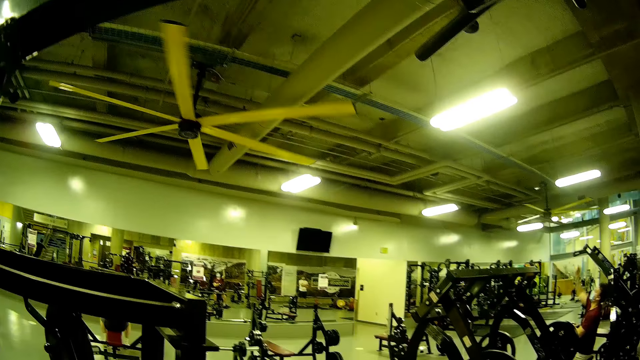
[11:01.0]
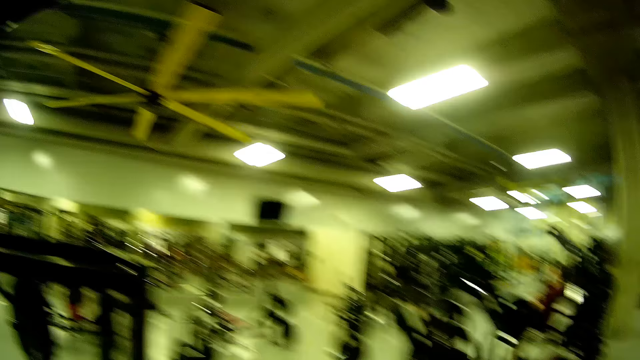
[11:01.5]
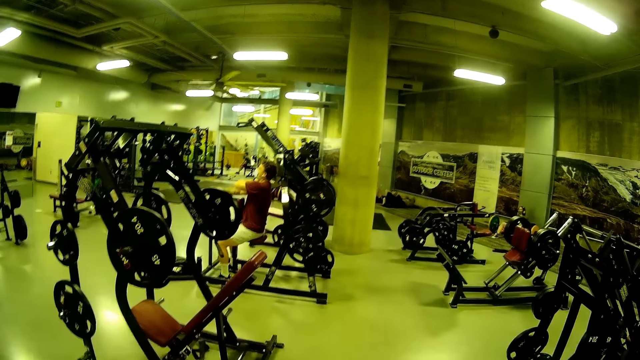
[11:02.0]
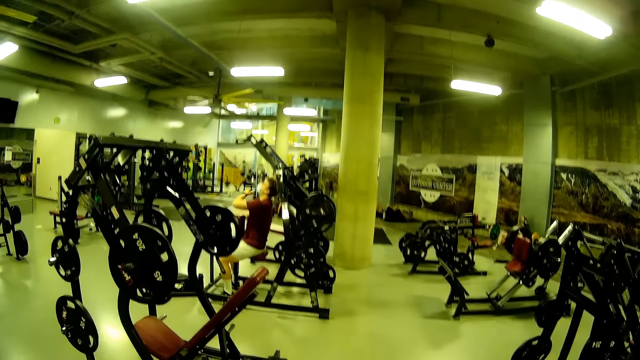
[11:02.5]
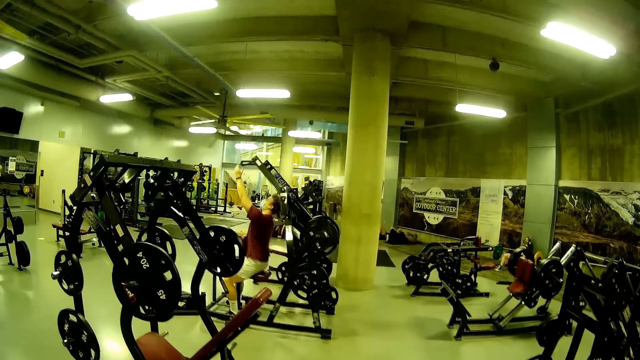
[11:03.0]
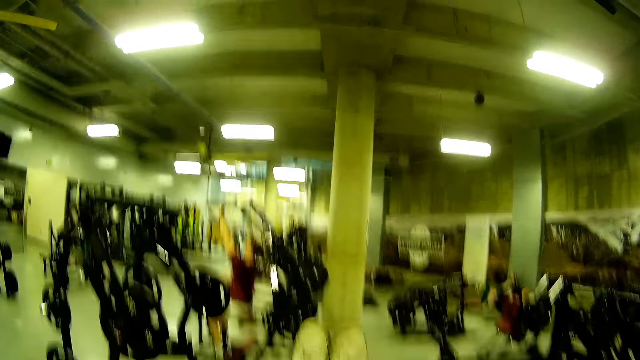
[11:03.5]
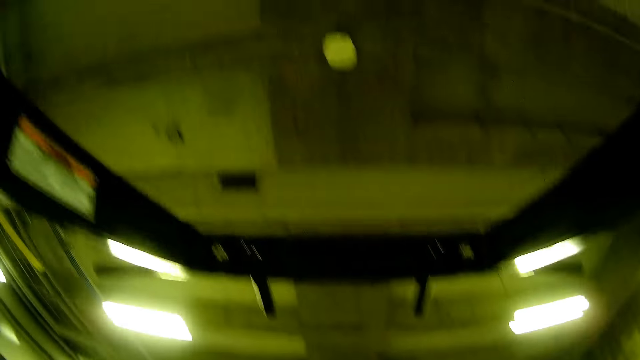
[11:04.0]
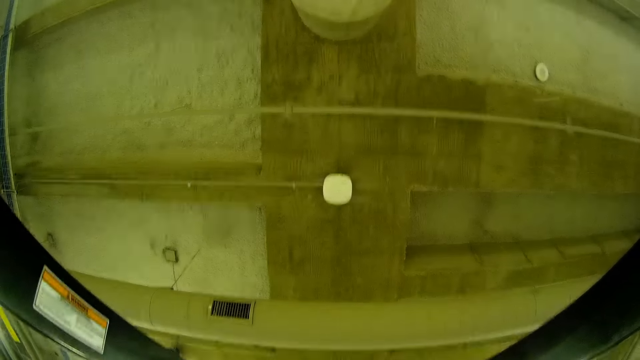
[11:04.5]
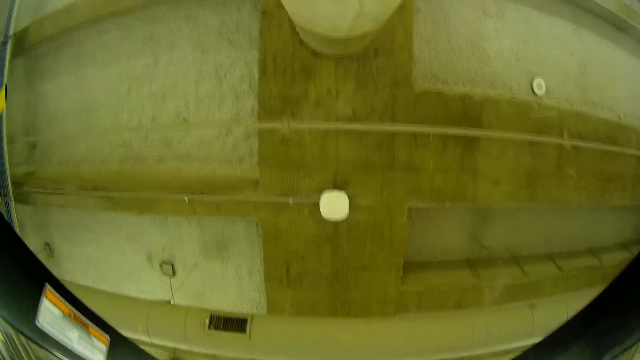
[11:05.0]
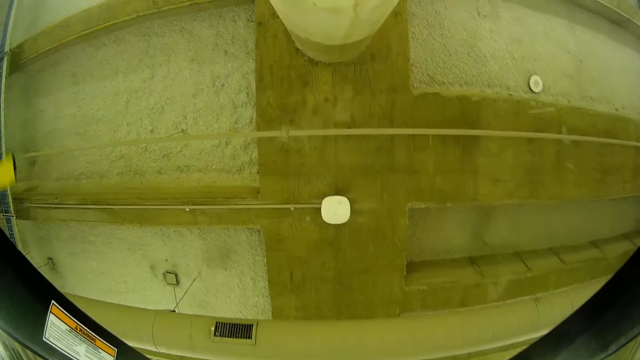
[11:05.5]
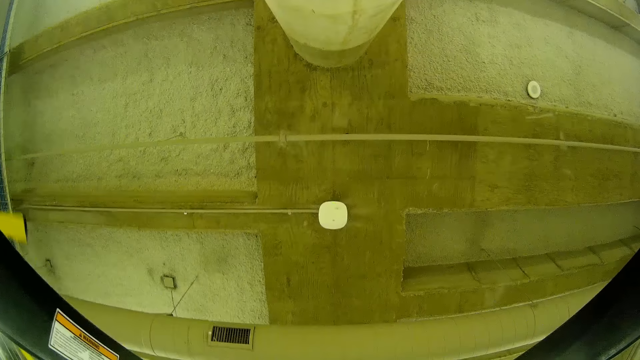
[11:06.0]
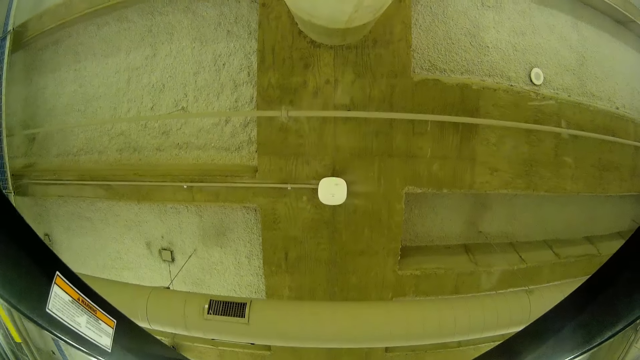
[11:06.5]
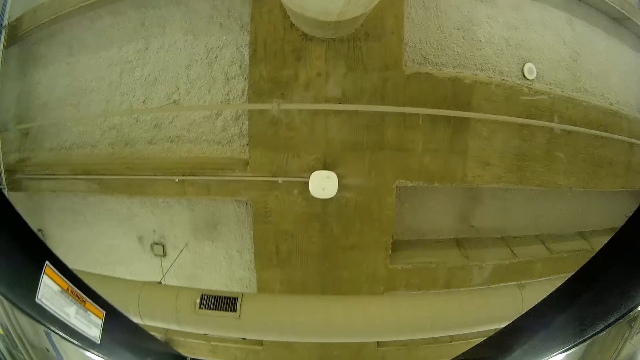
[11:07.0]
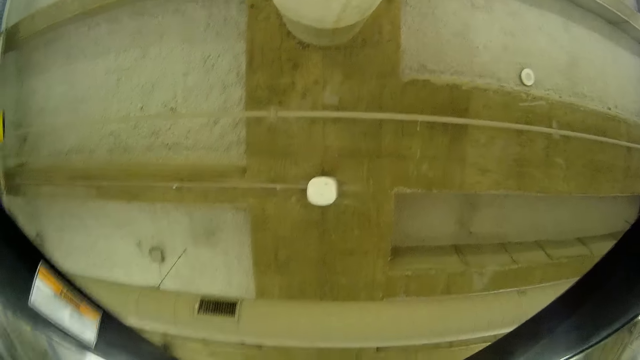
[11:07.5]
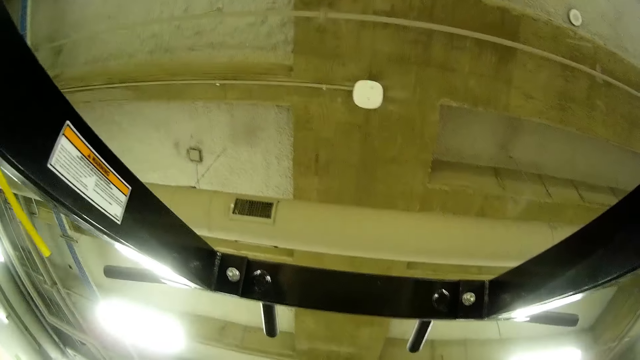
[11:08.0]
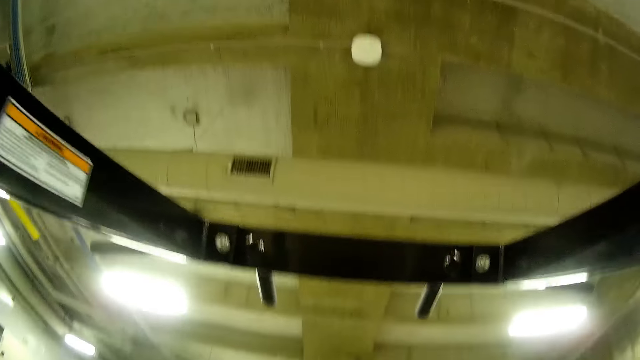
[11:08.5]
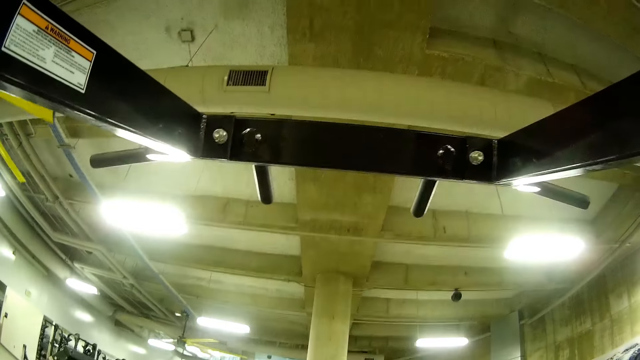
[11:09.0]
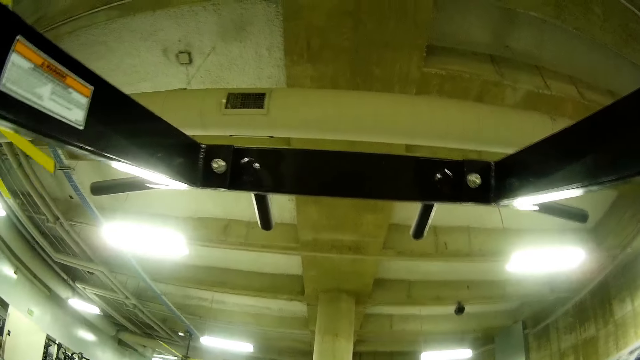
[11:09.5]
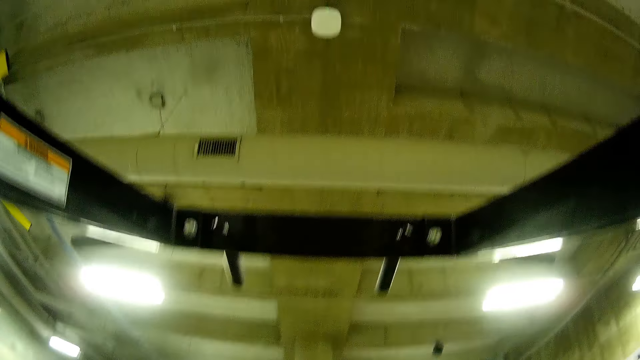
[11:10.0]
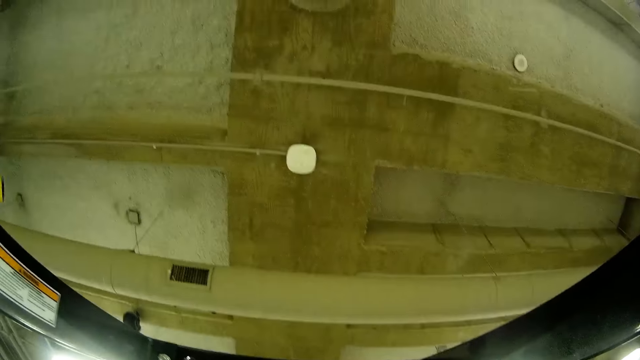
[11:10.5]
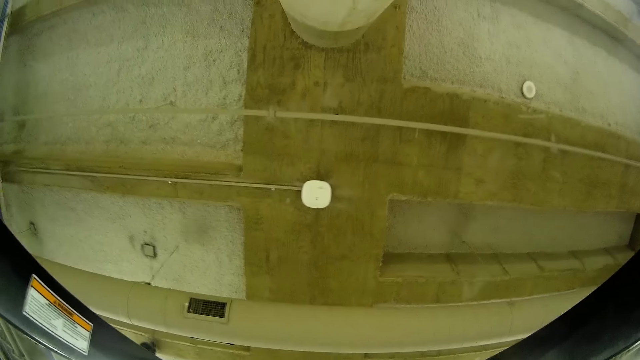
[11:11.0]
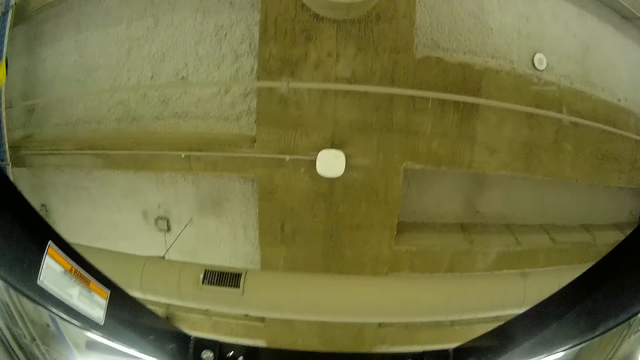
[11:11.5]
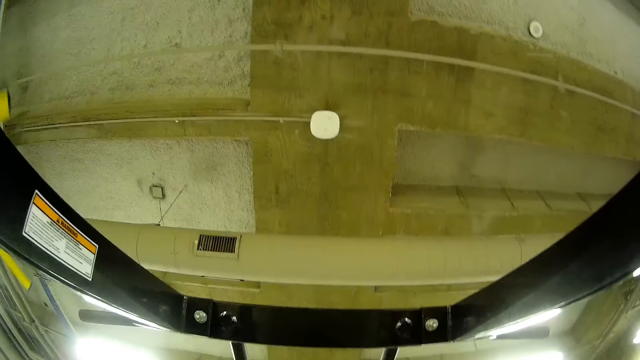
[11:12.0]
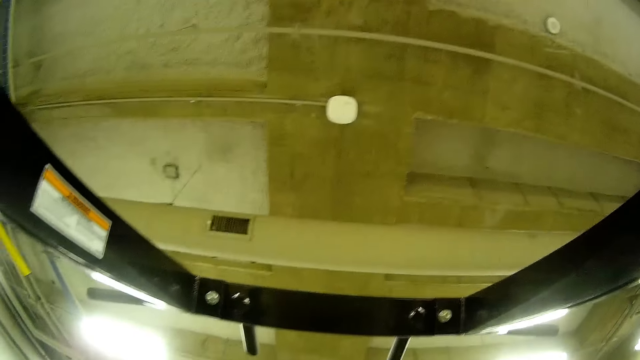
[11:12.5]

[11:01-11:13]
The man pulls the lever up and down with his left hand on the bench.

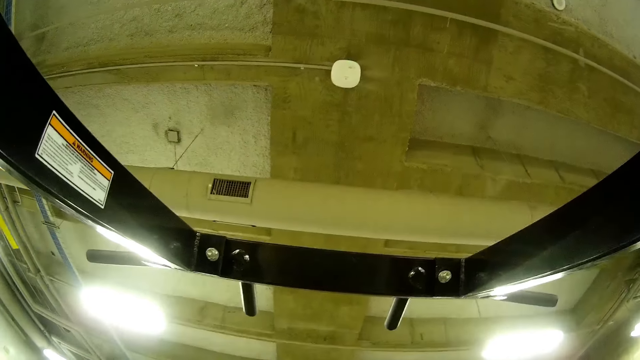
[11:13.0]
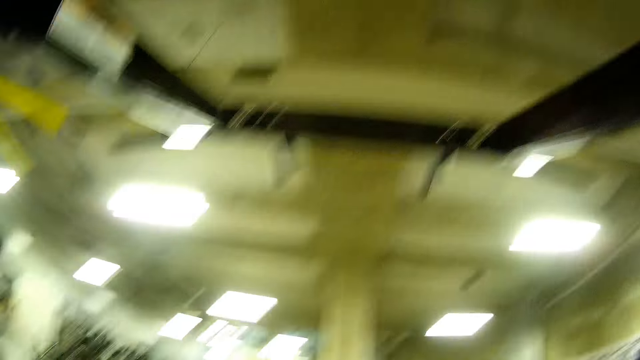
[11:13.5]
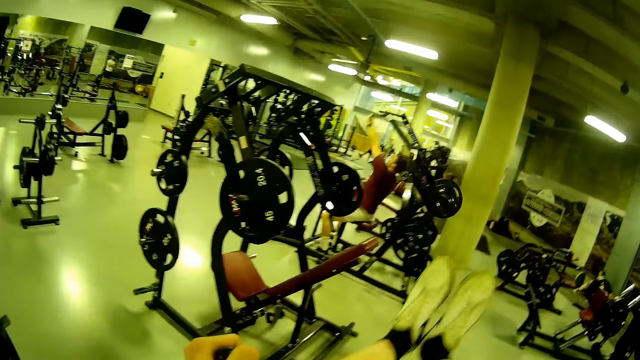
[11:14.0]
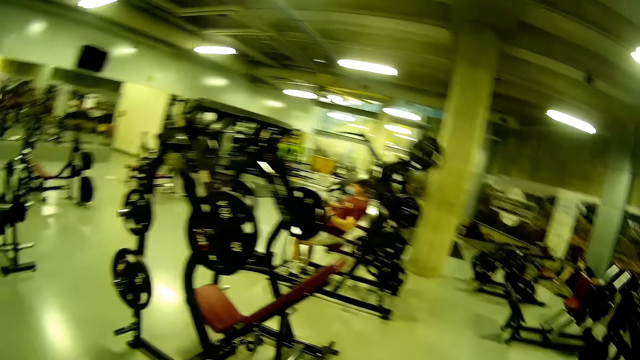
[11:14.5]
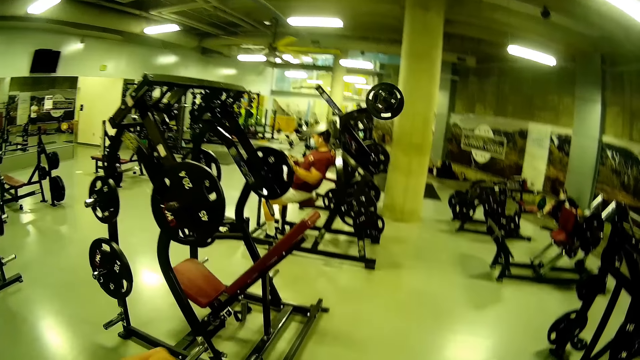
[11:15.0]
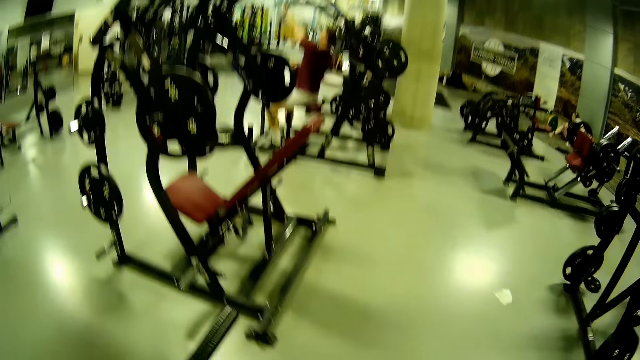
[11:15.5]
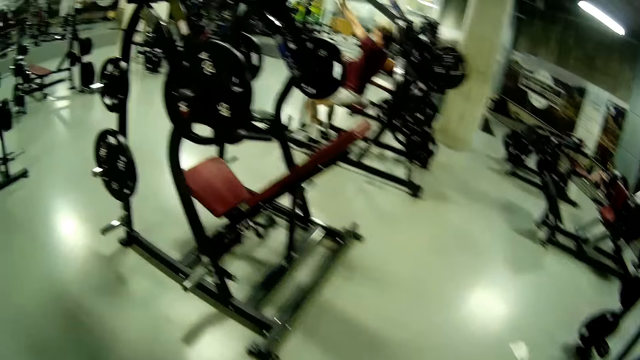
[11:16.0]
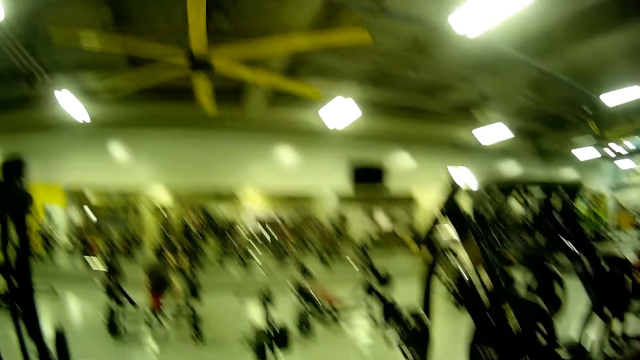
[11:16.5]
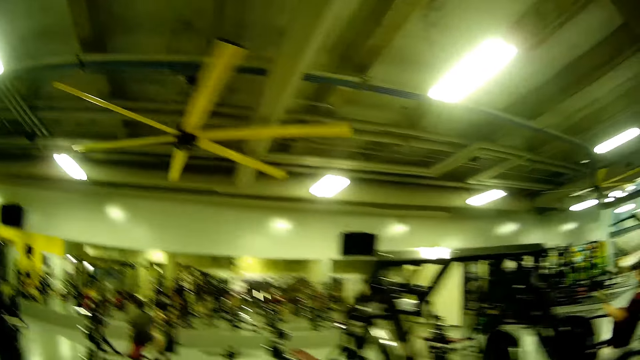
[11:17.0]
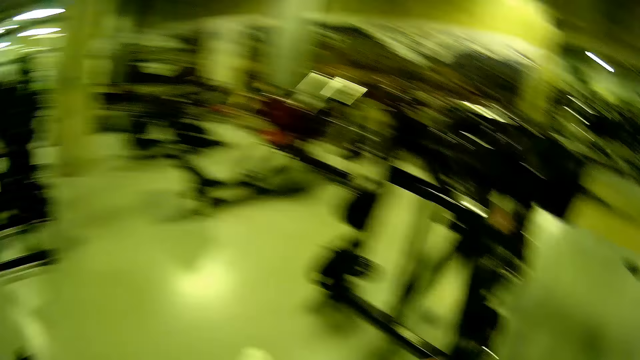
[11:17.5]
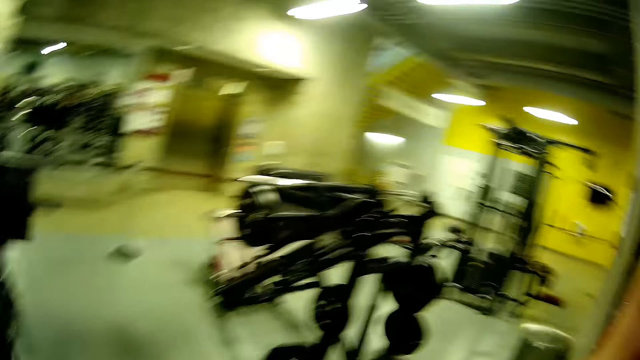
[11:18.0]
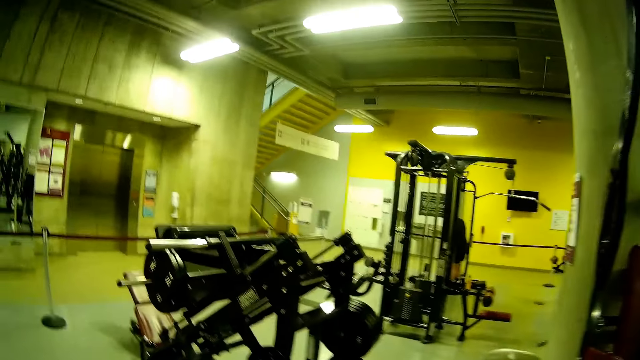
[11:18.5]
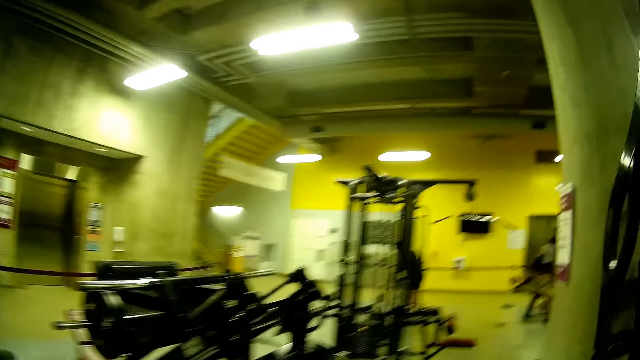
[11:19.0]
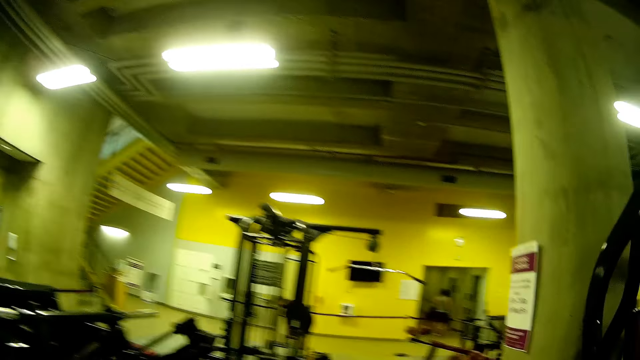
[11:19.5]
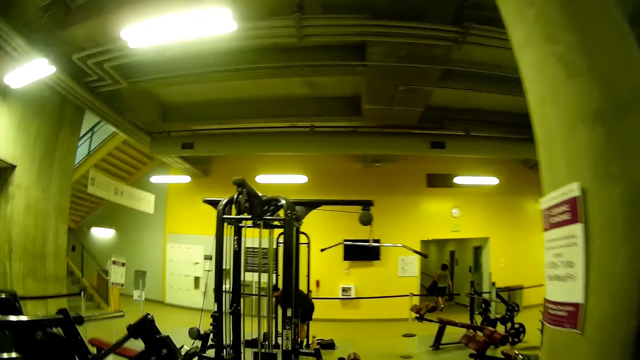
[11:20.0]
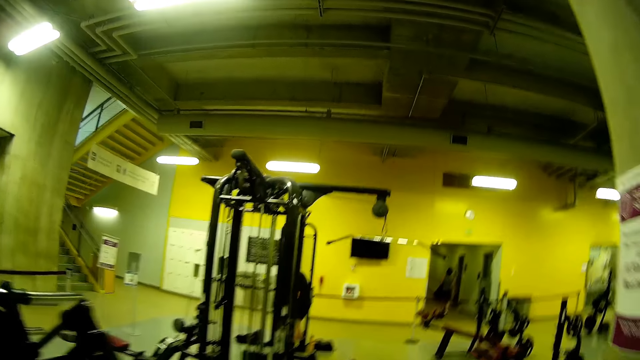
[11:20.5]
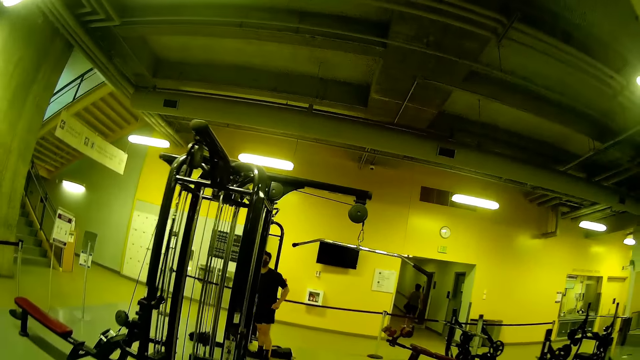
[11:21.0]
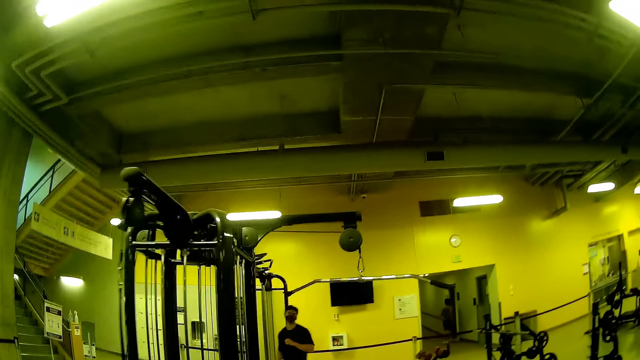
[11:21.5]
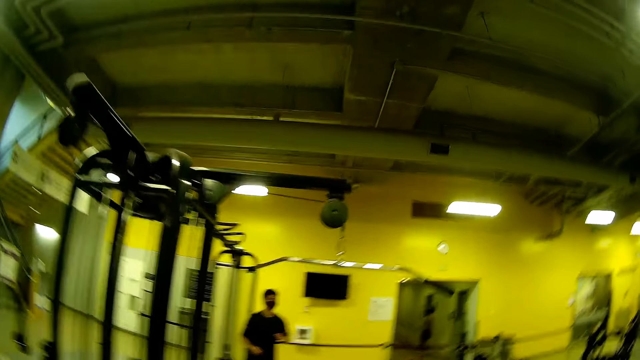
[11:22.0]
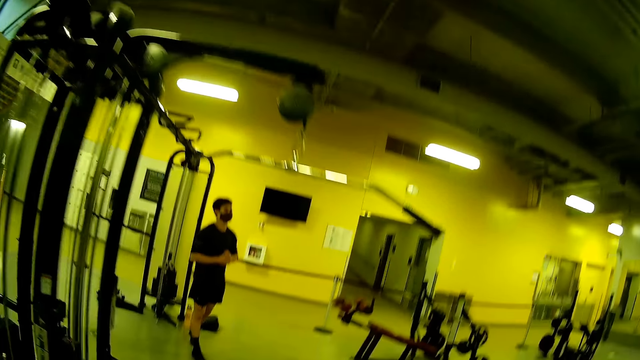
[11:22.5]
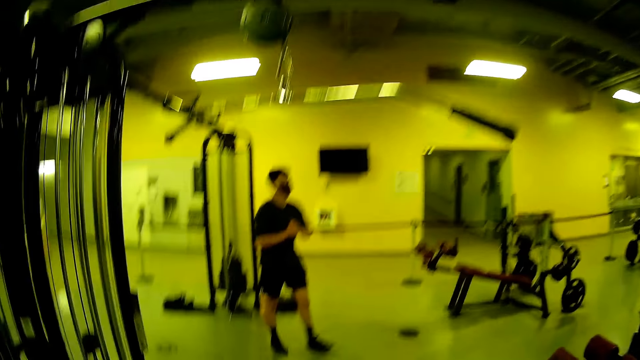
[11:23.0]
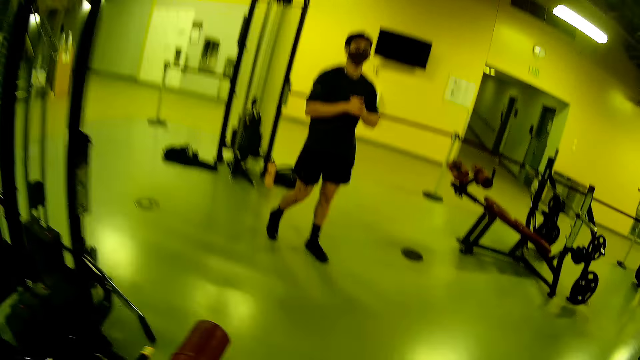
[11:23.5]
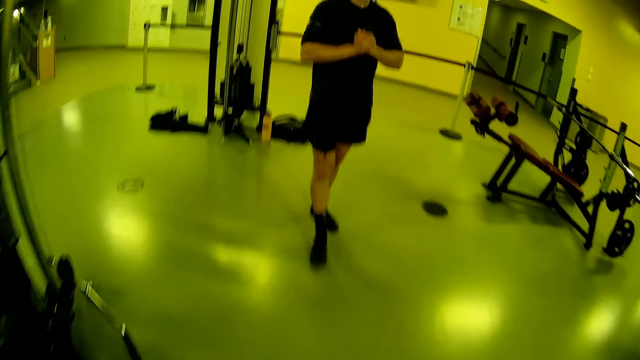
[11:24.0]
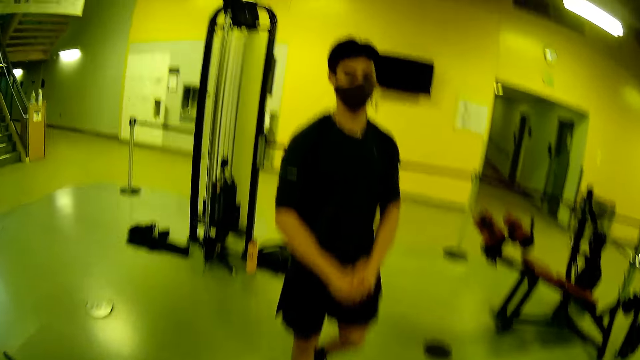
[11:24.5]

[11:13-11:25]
The camera wearer walks. Someone walks towards the camera wearer.
